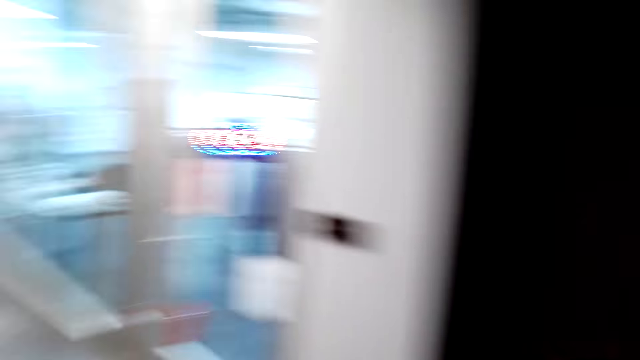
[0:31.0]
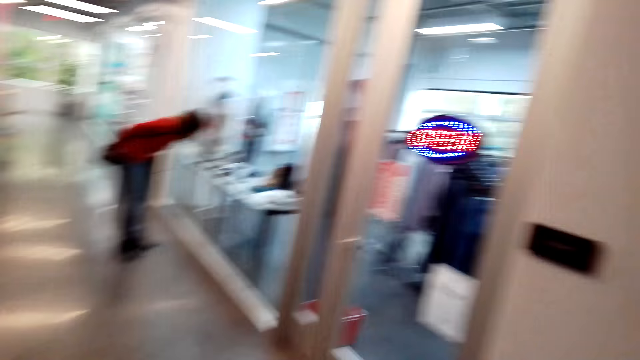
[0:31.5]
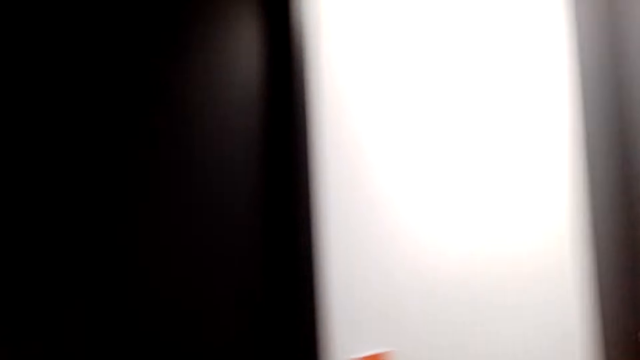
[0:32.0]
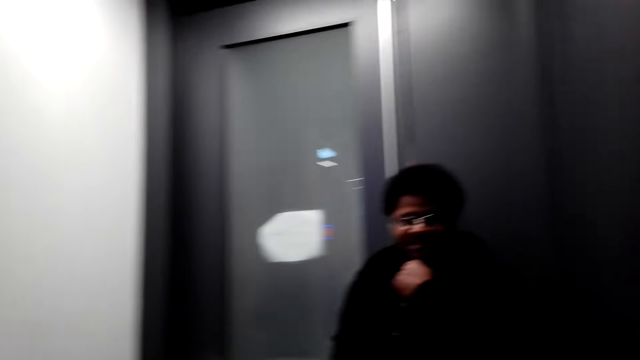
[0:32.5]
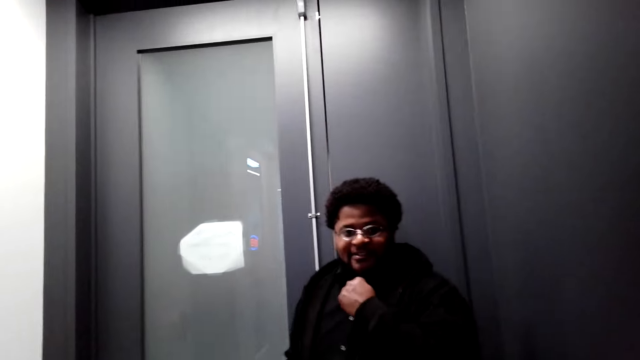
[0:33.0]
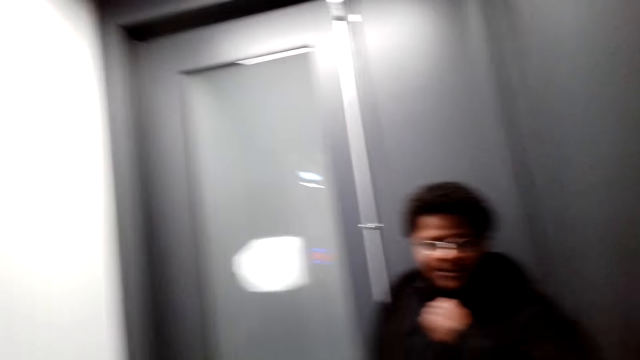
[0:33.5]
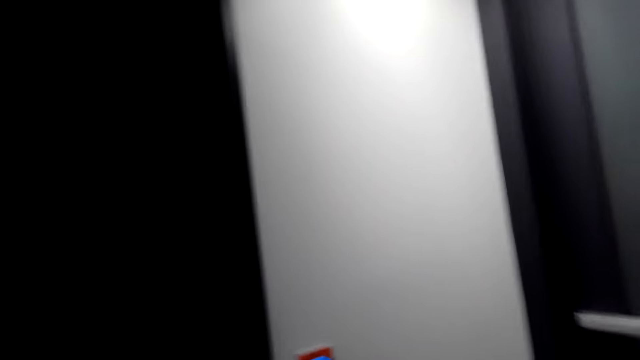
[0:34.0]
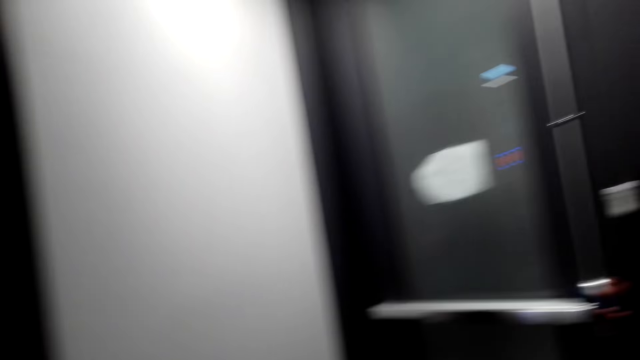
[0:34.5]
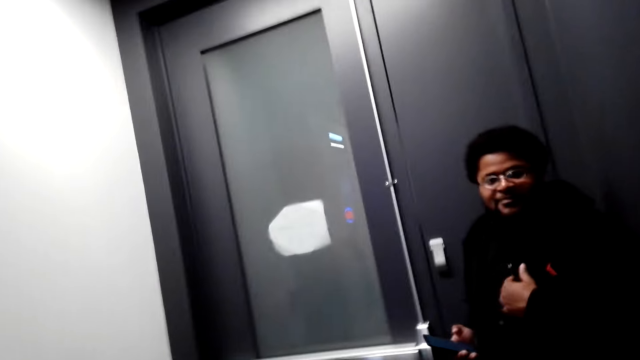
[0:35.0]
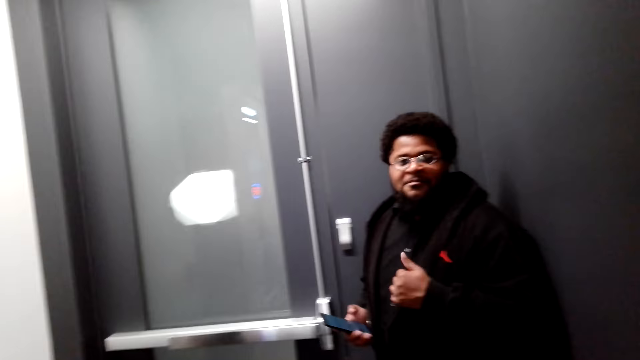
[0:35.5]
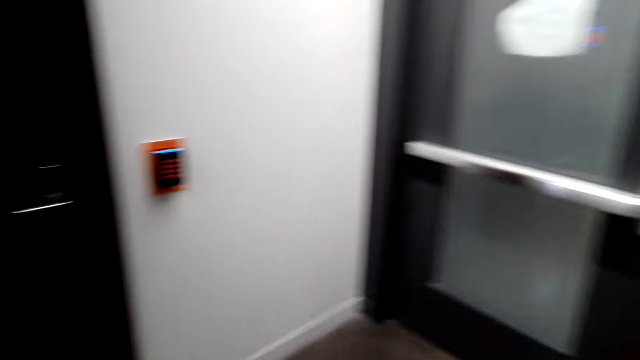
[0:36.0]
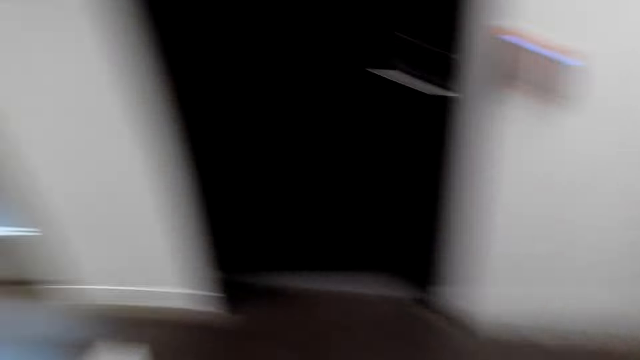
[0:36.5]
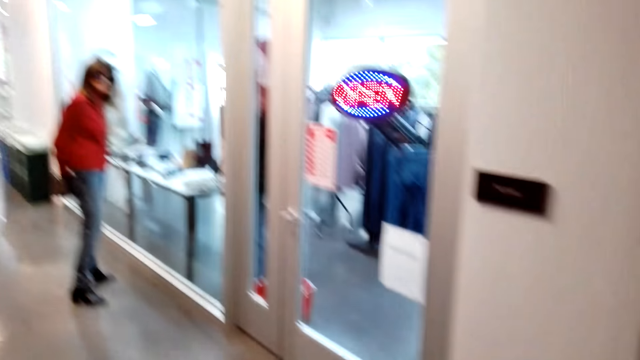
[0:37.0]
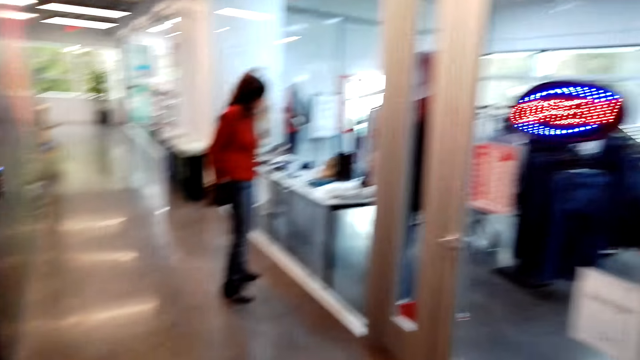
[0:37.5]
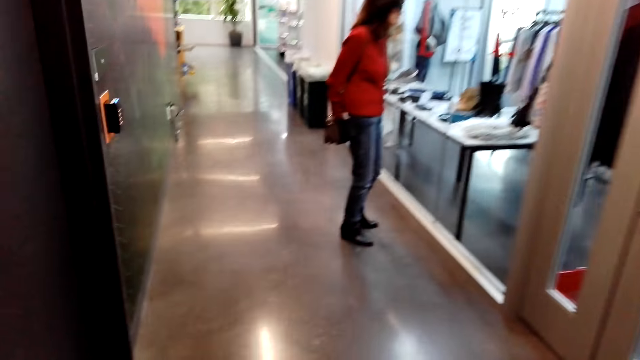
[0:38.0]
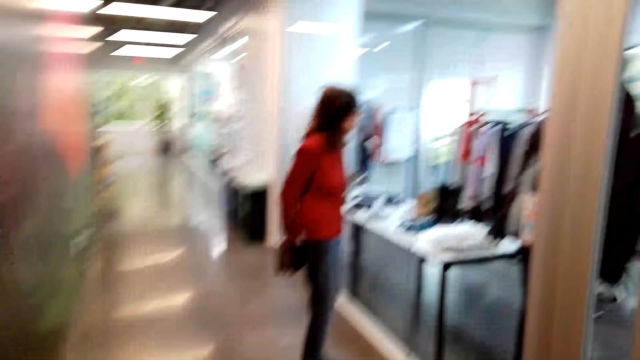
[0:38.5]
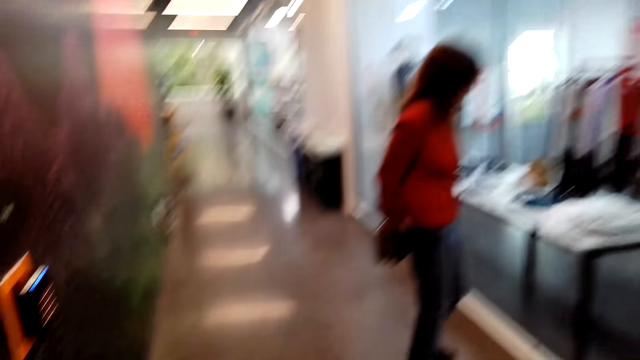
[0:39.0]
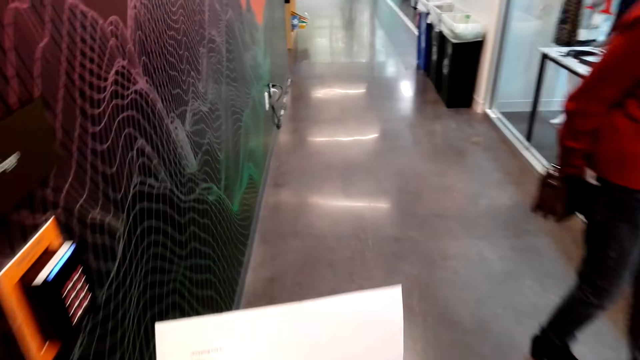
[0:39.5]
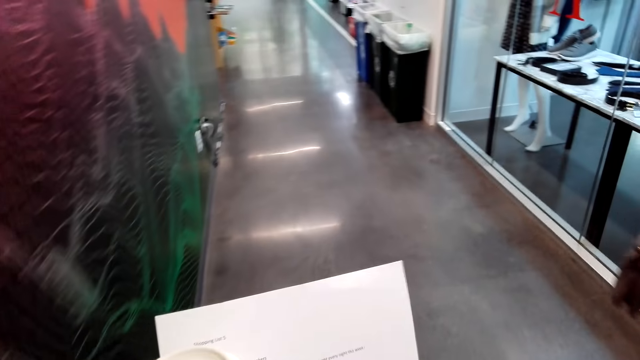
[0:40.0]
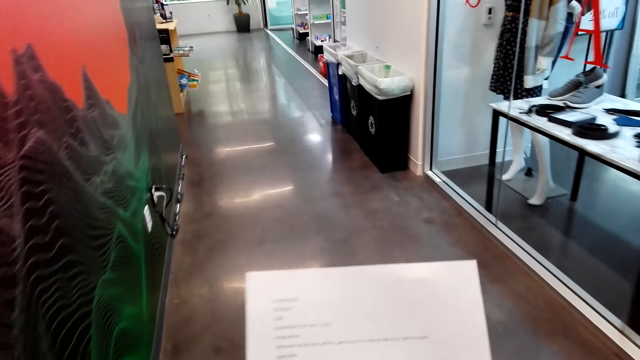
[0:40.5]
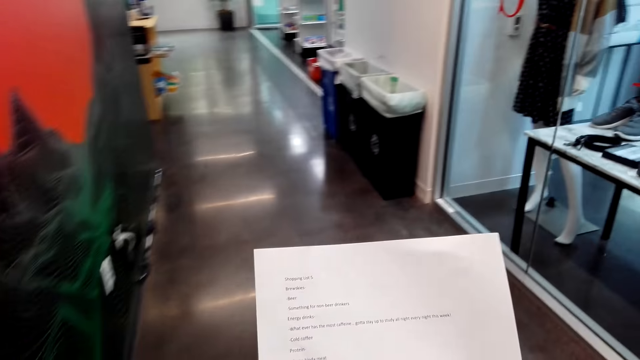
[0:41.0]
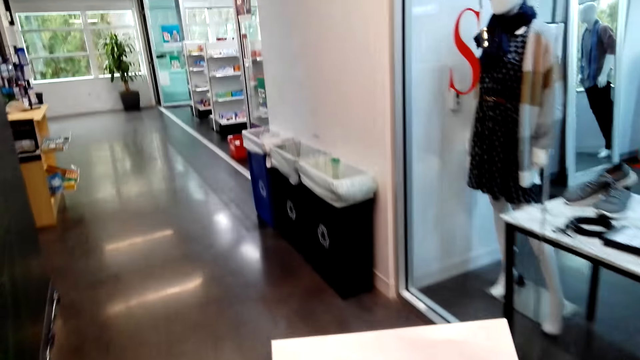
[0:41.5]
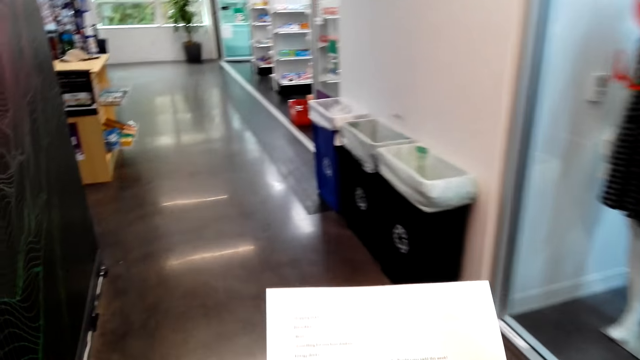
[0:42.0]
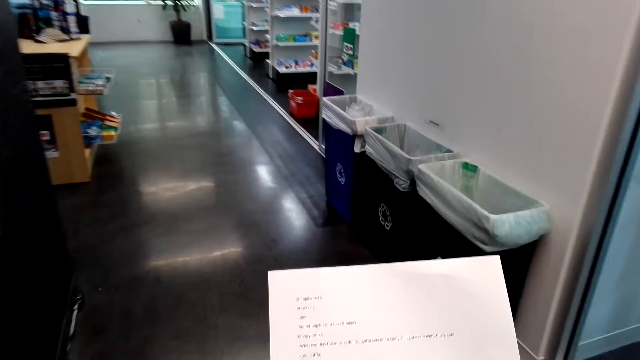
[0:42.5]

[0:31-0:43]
The camera wearer looks at a man. They talk to the man. They walk in the building. They look around. They read a paper.

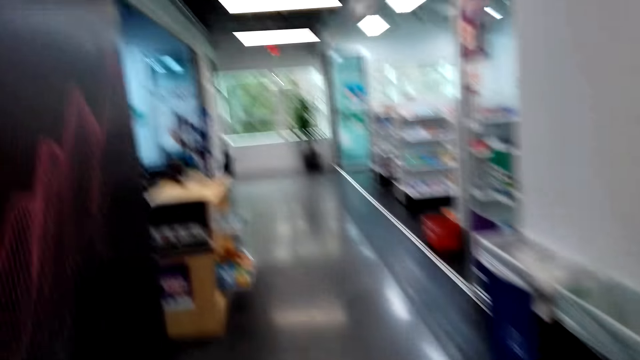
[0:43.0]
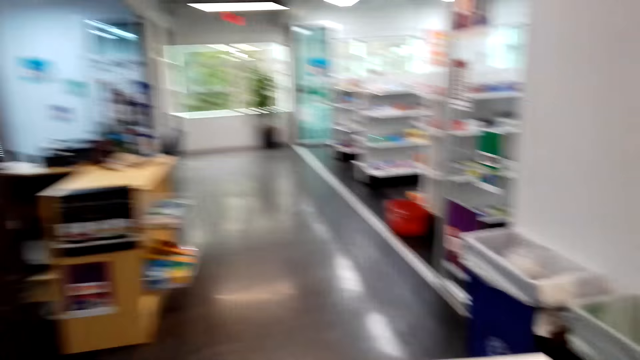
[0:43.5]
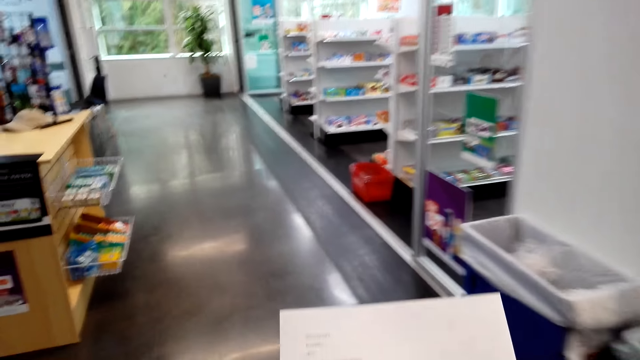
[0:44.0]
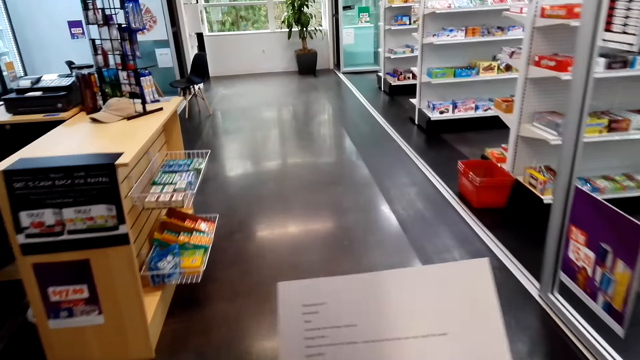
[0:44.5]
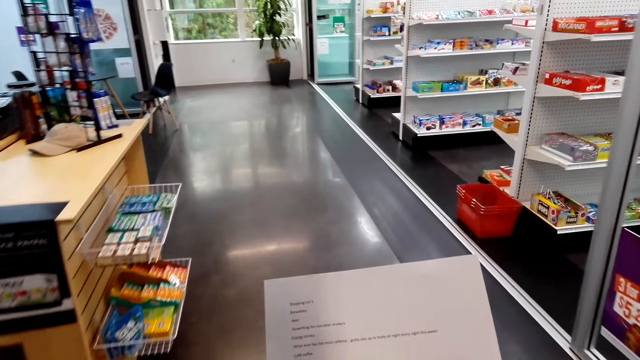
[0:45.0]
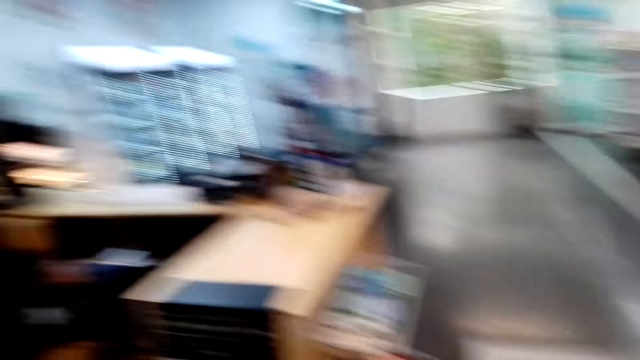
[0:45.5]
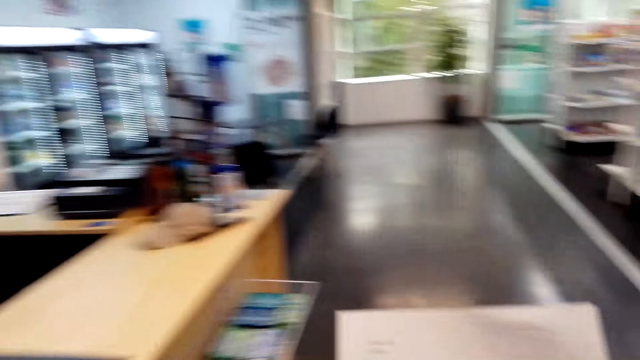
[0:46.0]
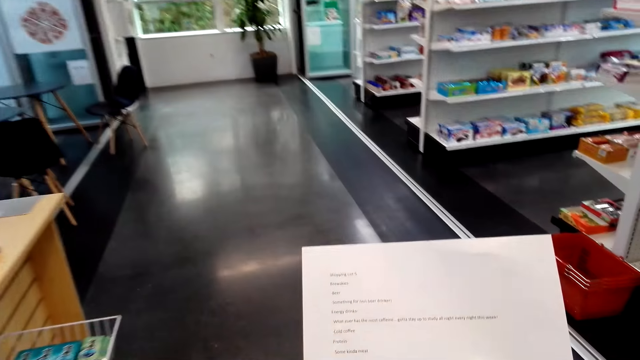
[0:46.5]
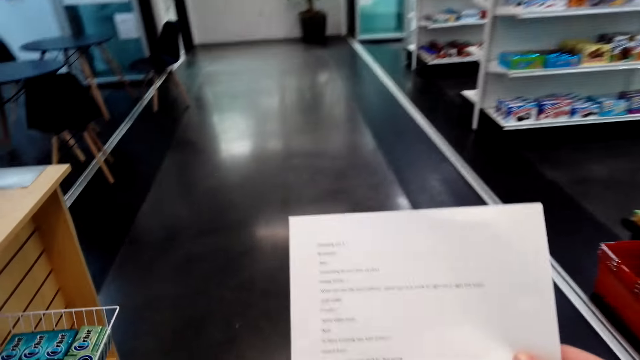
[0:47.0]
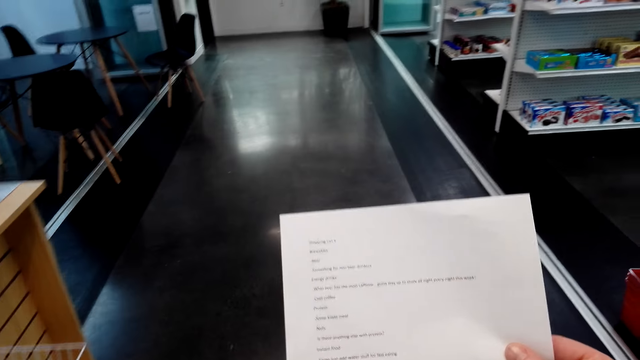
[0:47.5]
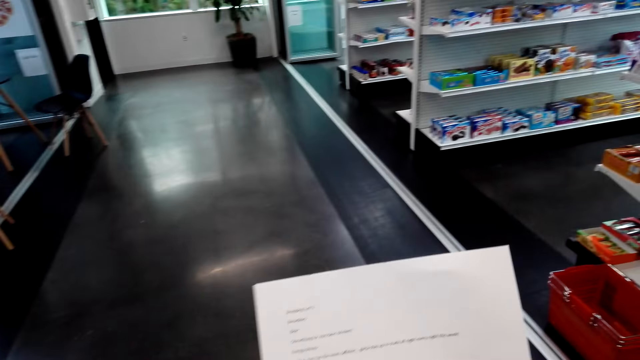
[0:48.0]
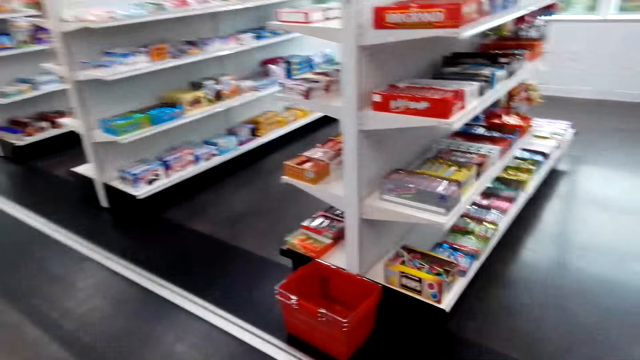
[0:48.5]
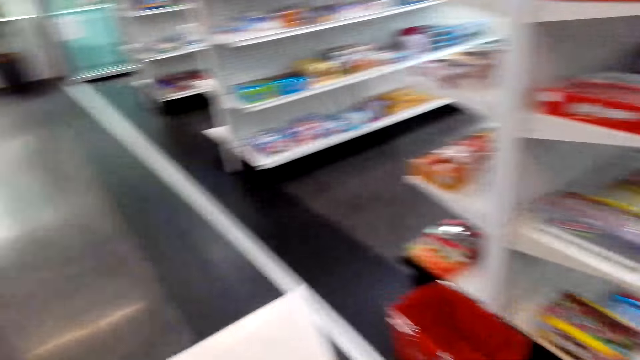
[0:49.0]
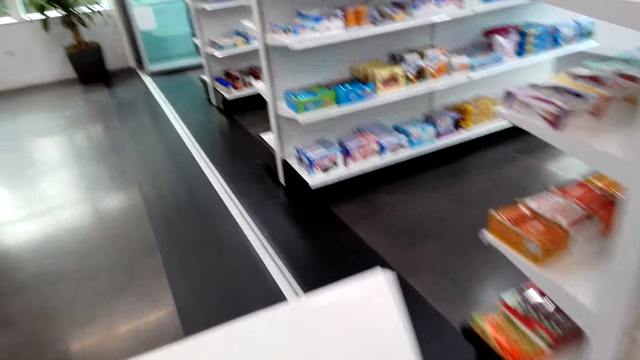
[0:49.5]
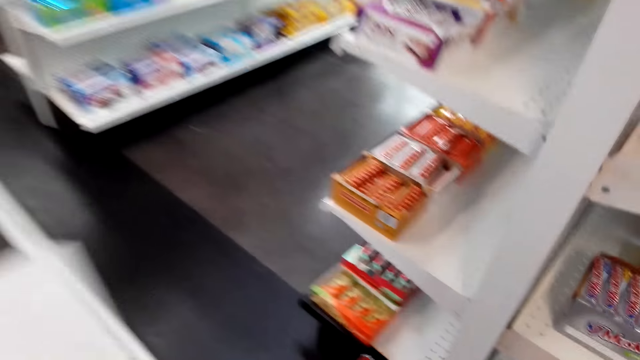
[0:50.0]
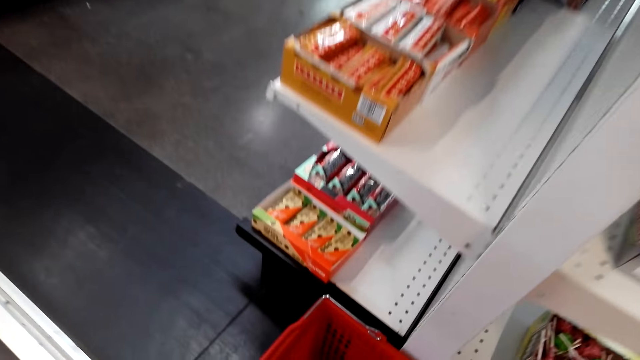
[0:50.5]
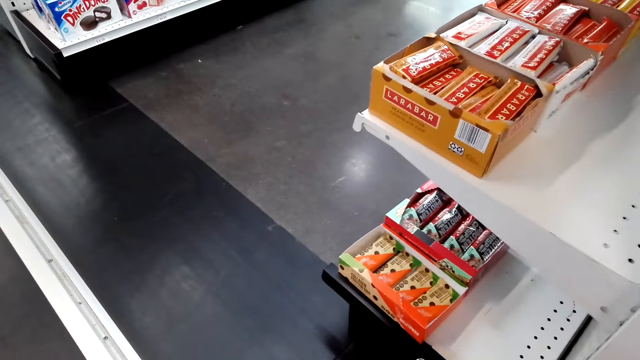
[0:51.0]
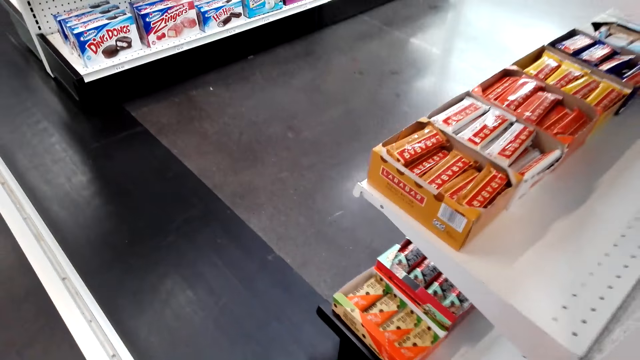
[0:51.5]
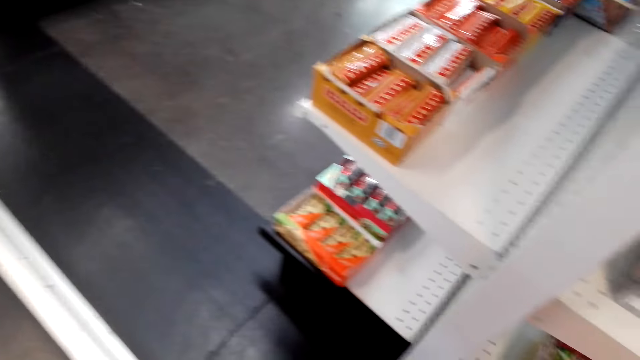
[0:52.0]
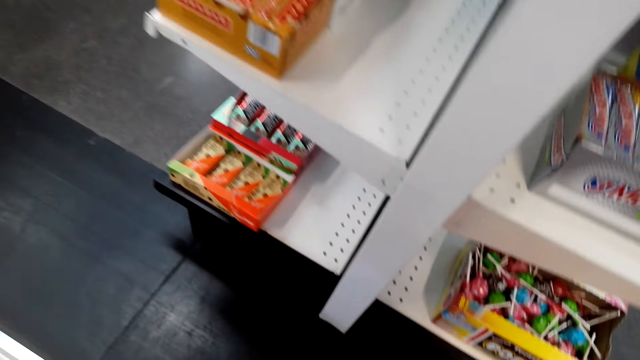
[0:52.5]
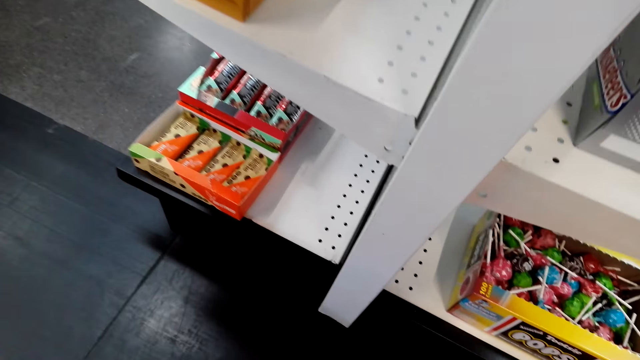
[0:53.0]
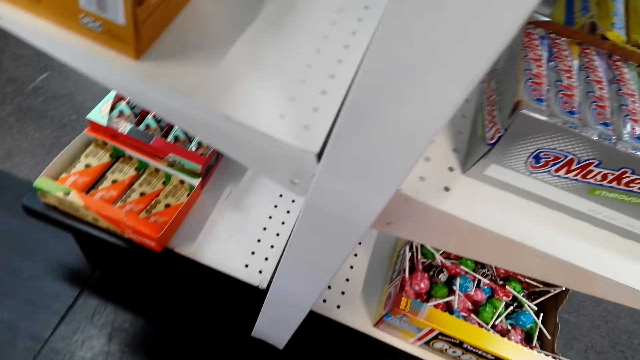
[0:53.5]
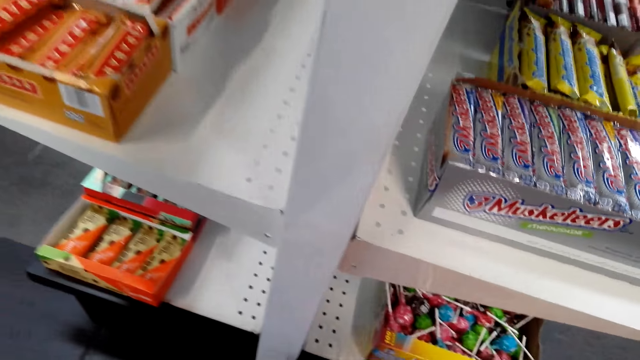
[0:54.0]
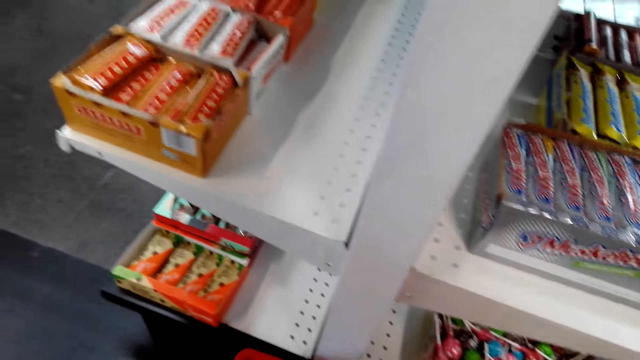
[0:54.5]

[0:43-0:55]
The camera wearer looks around and walks around. A lady interacts with the camera wearer. The camera wearer looks at the lady and talks to the lady. They look at the paper. They look around. They pick up a shopping basket. They look at the shelf.
